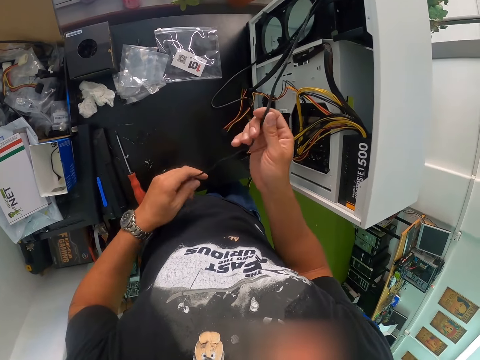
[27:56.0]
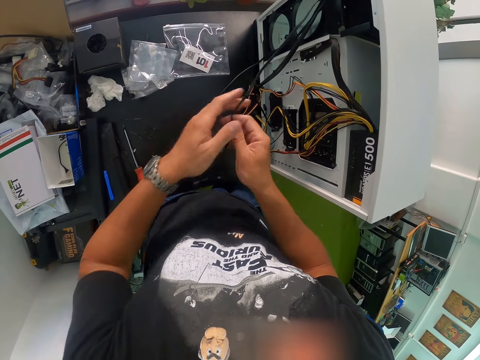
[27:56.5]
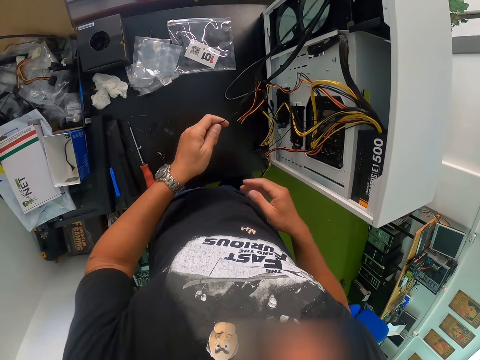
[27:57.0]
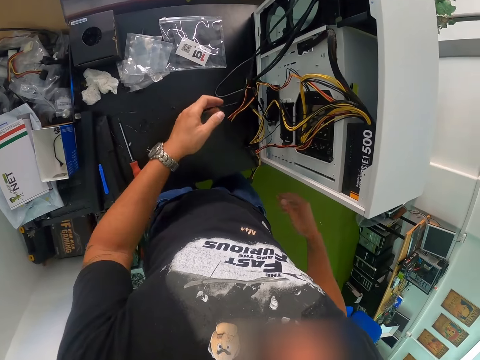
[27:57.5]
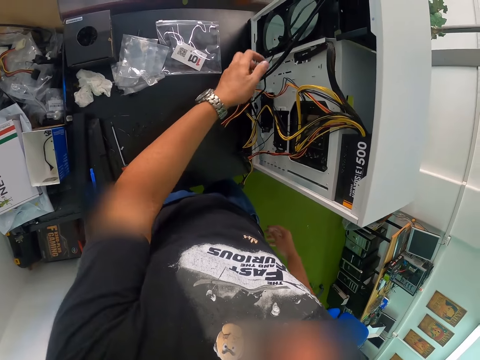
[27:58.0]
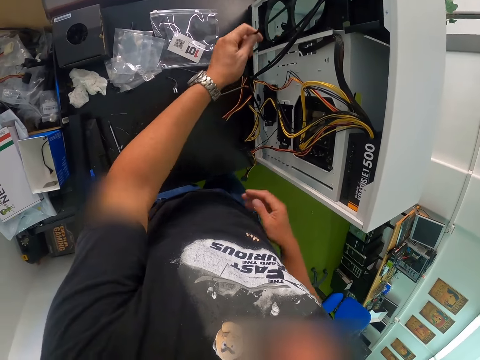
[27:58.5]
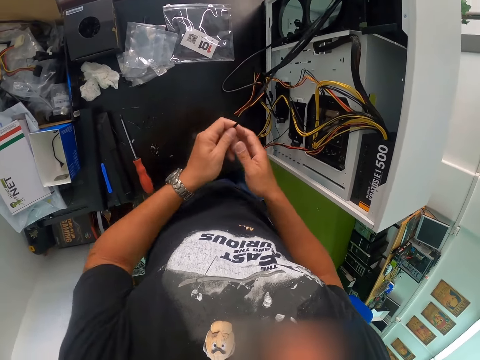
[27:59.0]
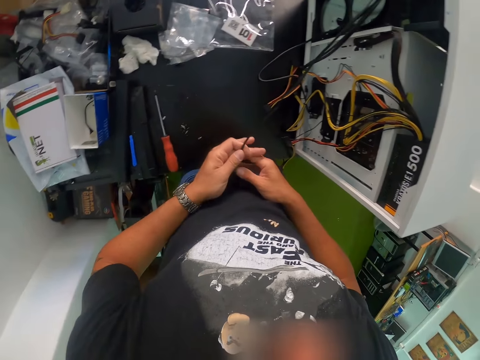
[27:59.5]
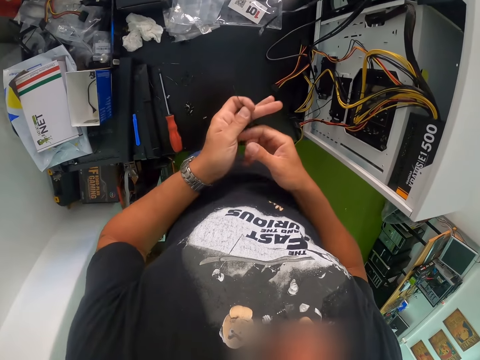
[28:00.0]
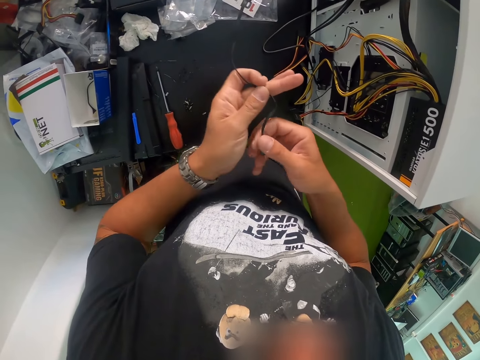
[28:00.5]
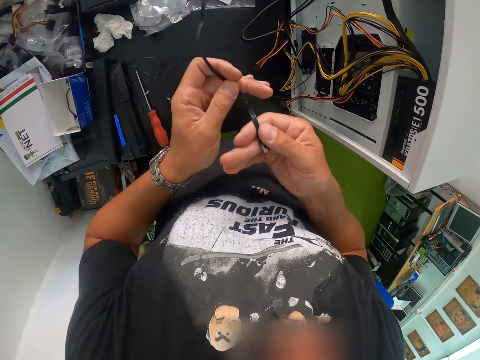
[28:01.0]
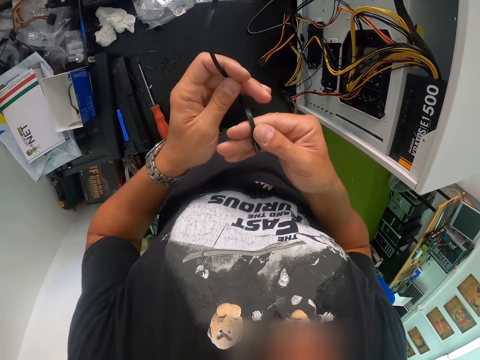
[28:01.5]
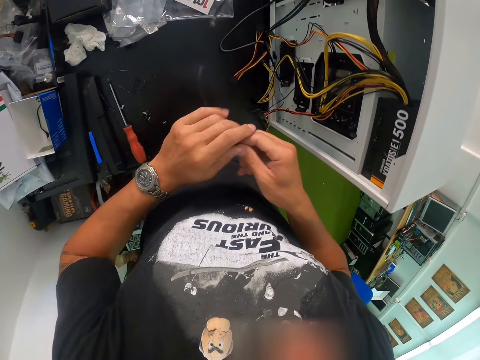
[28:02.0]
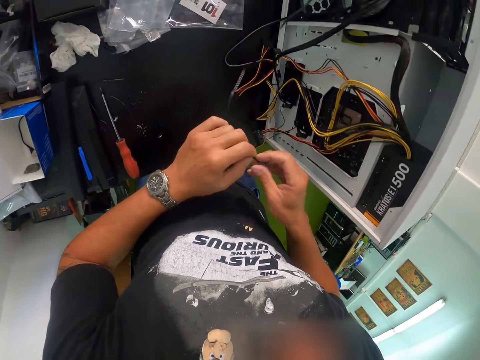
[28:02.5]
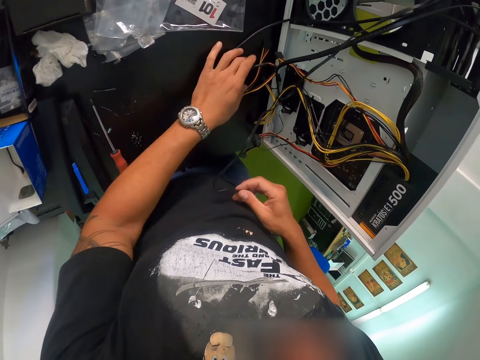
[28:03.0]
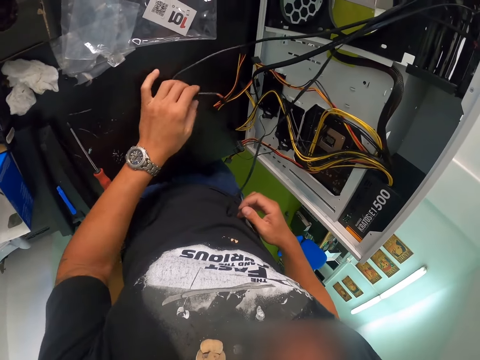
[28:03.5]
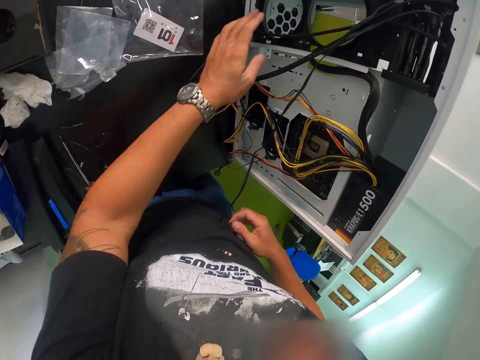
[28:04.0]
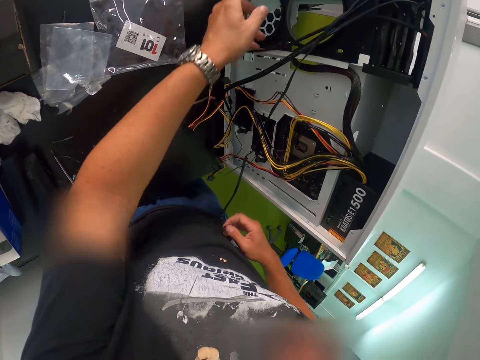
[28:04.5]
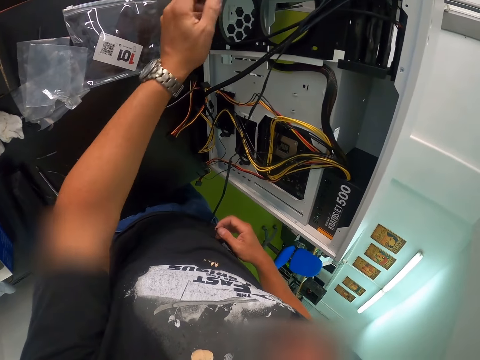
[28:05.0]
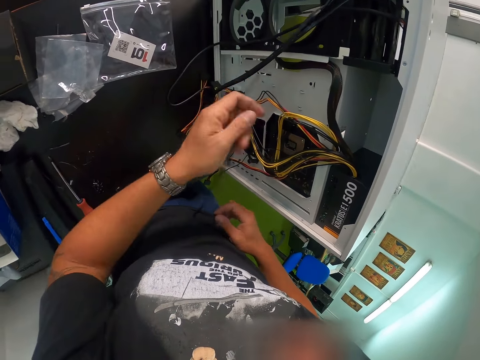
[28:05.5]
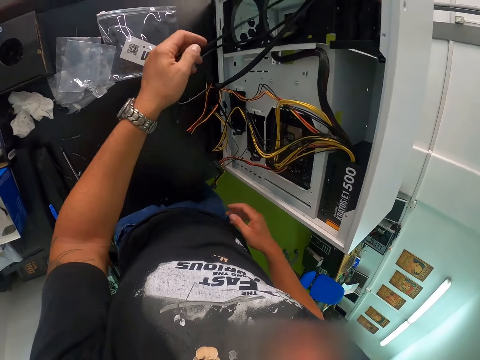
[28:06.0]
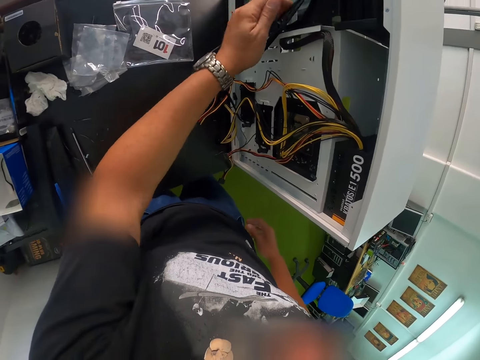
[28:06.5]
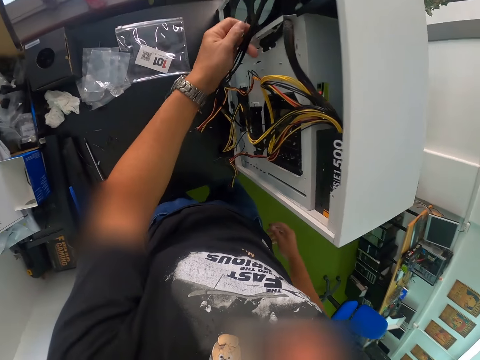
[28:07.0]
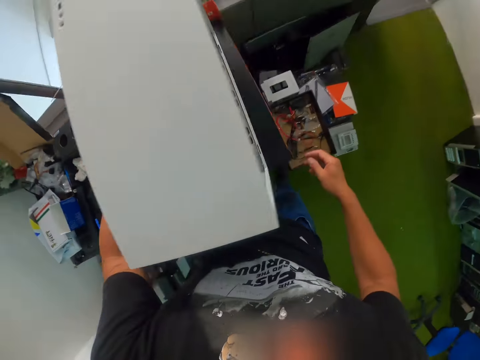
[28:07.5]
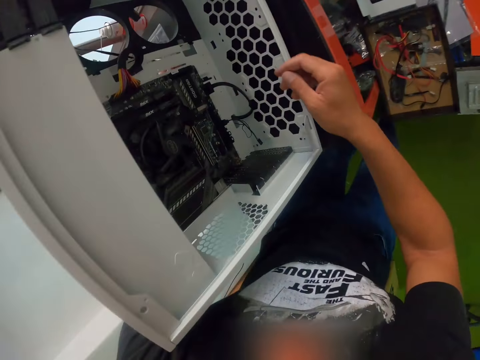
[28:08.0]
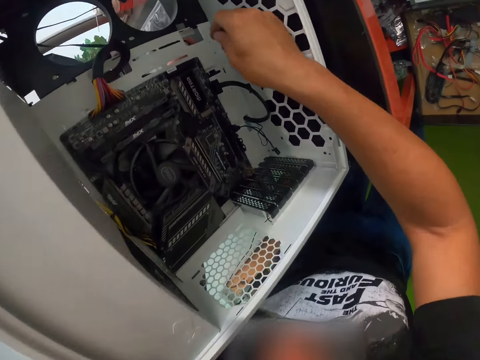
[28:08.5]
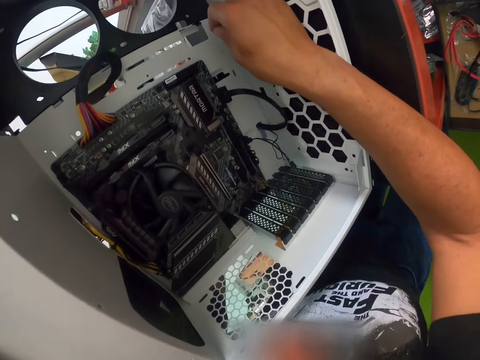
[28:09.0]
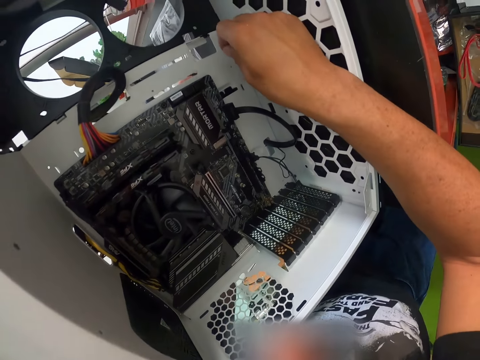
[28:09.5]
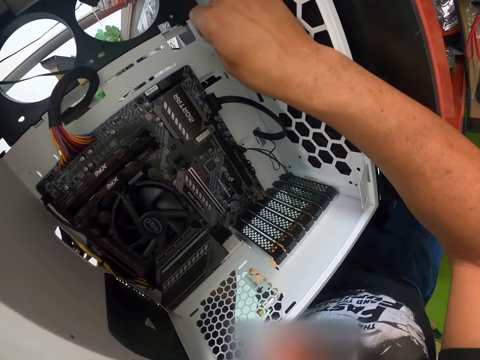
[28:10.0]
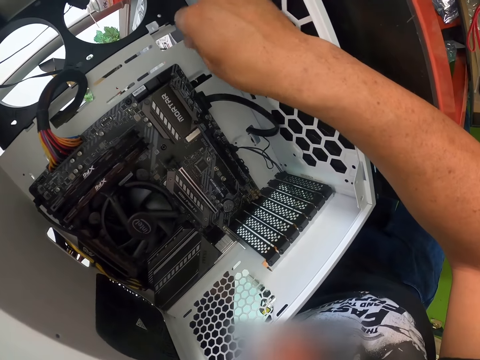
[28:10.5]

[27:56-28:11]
The camera wearer pulls the wire from the system unit with both hands. He pulls the wire from the system unit with his left hand. He holds the wire with both hands. He holds the wire with his right hand. He pulls the wire from the system unit with his left hand. He holds the wire with his left hand.

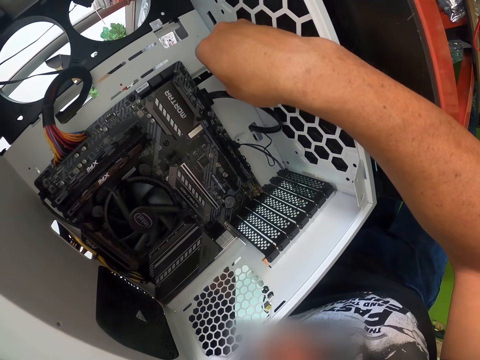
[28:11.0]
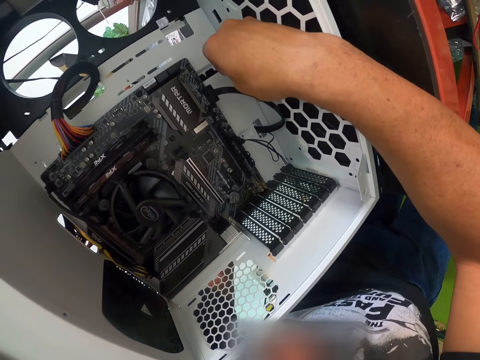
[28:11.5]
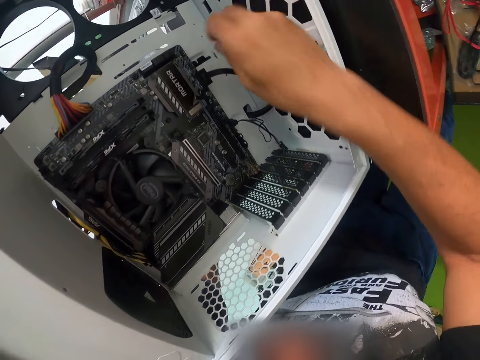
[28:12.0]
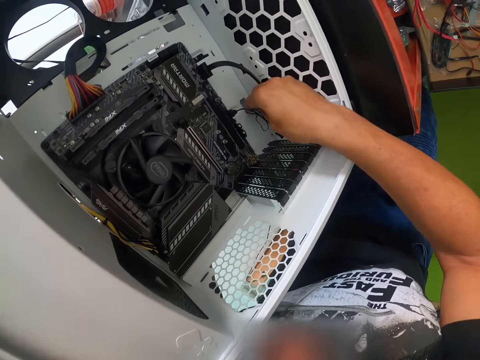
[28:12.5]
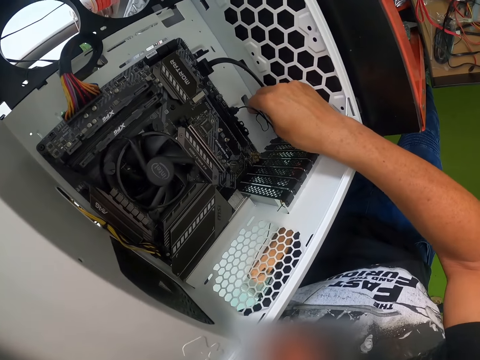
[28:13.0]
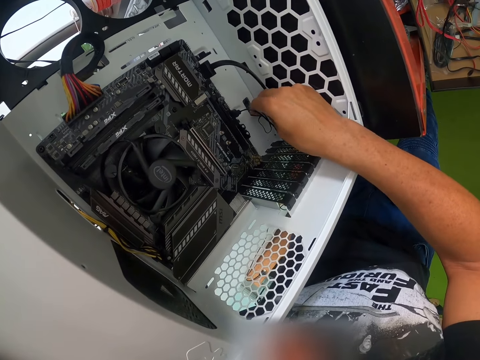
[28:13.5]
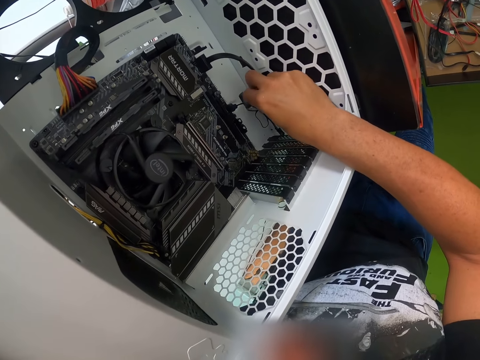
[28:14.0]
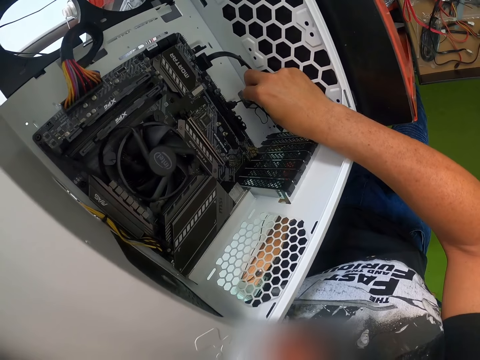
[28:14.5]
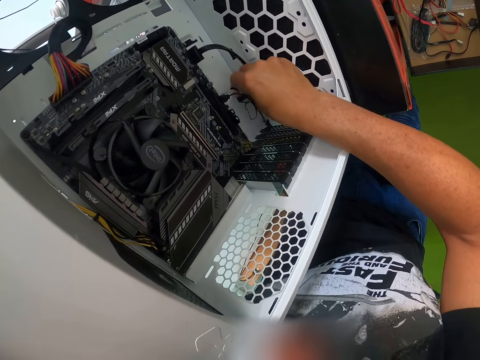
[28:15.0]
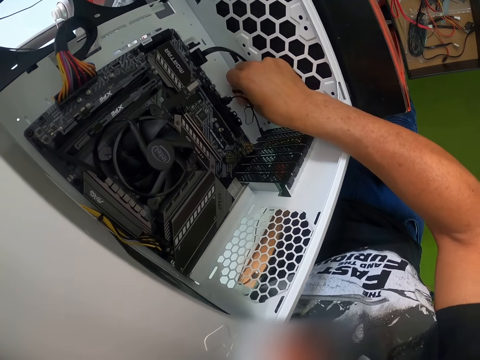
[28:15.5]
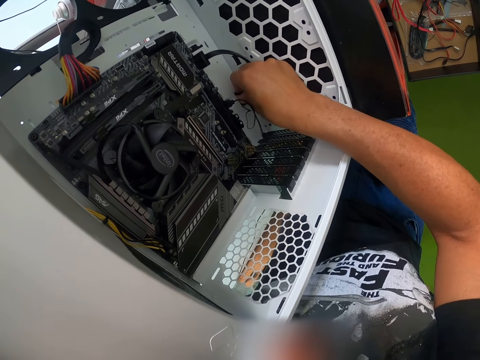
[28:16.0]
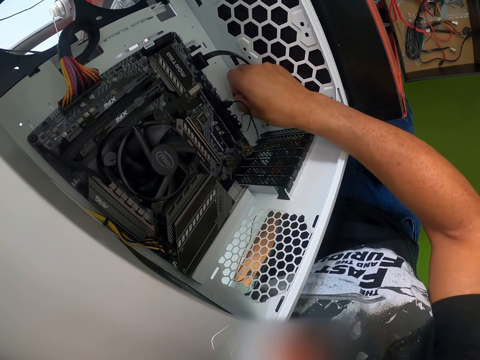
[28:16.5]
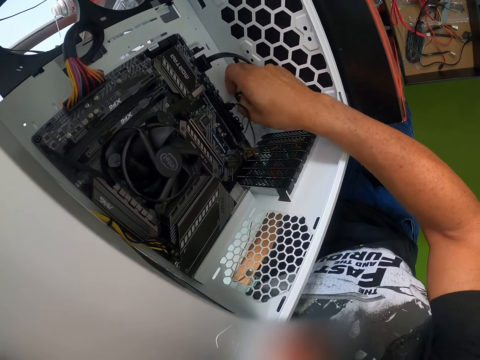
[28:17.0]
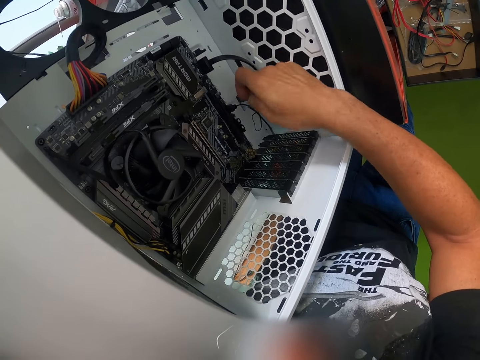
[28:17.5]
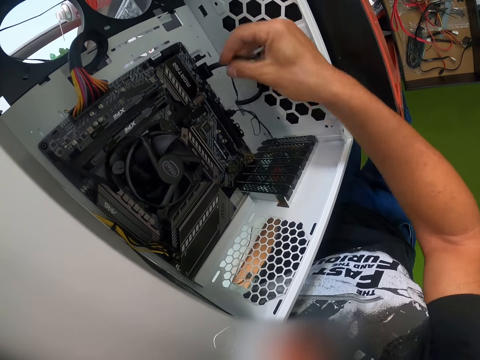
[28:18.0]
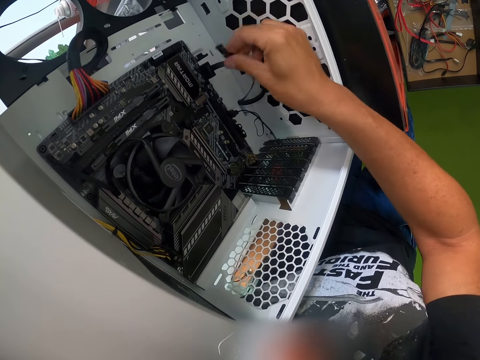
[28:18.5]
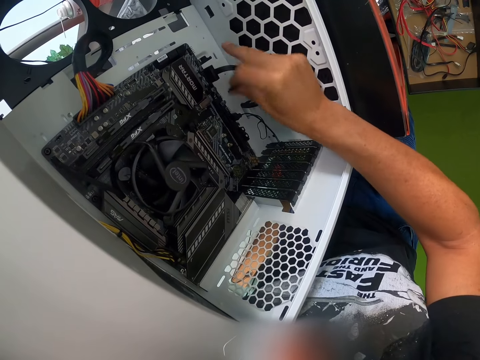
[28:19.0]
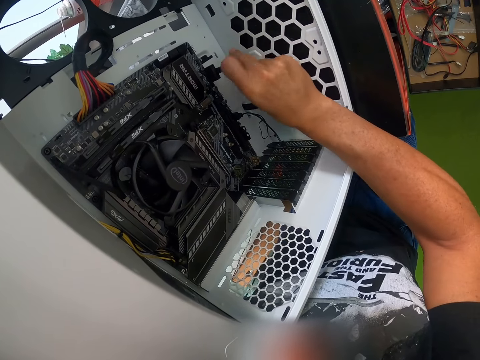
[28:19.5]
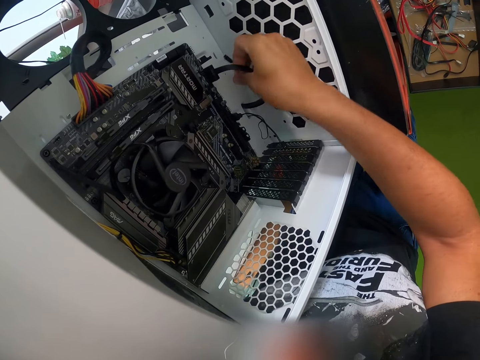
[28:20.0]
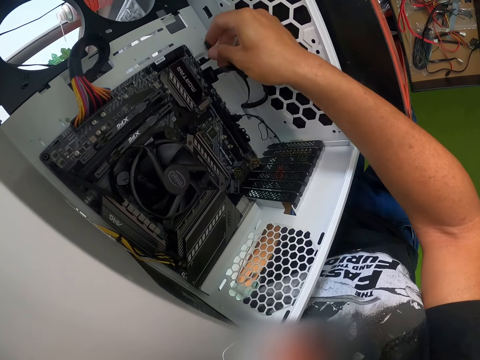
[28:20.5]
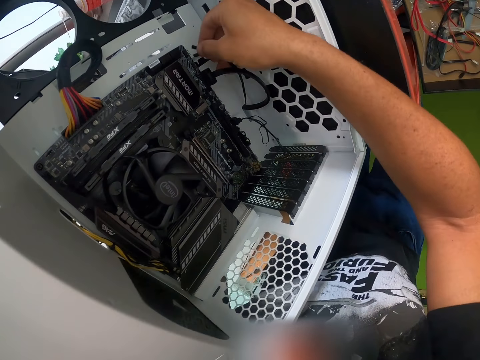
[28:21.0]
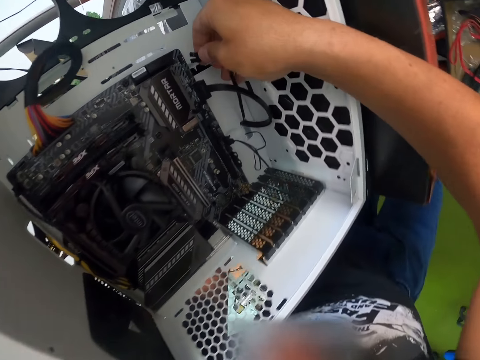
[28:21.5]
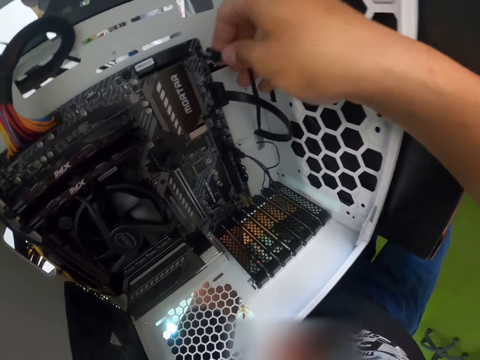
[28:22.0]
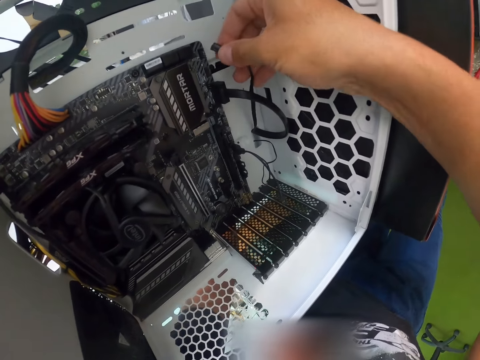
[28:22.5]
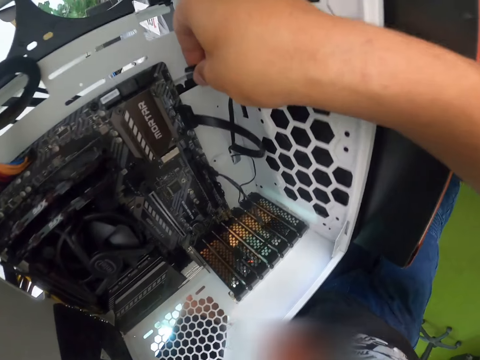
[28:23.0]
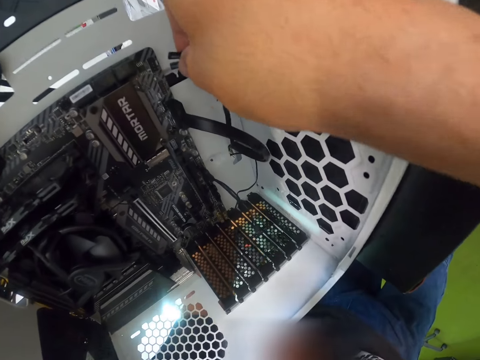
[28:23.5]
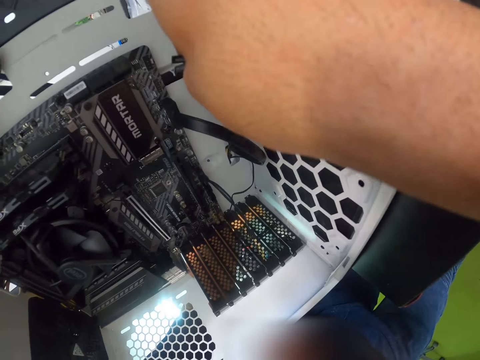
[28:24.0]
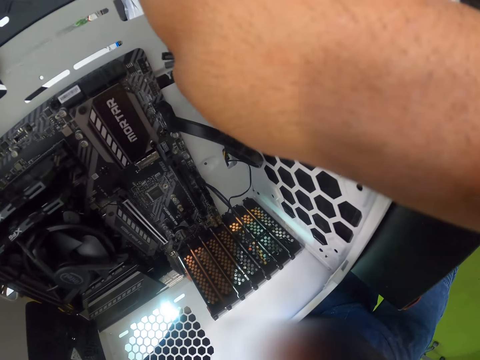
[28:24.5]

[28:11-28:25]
The camera wearer pulls a cord from the system unit with his right hand.
